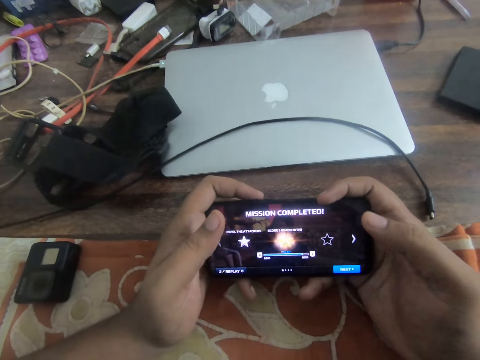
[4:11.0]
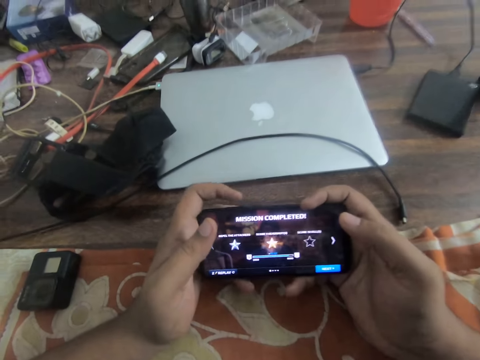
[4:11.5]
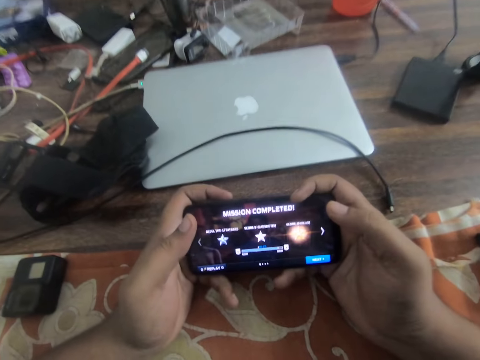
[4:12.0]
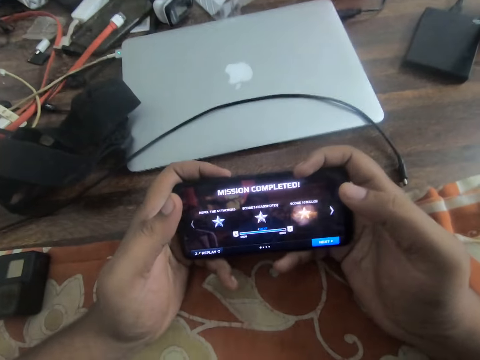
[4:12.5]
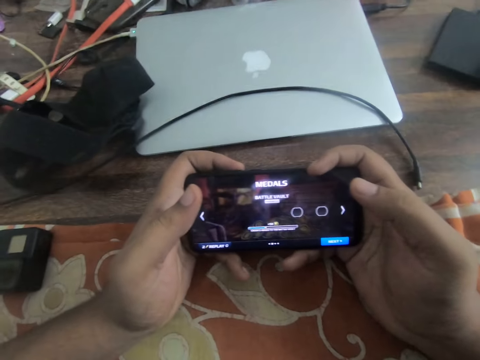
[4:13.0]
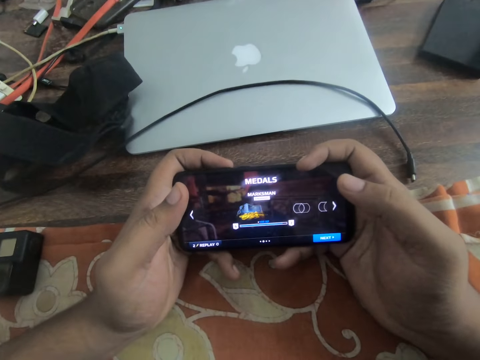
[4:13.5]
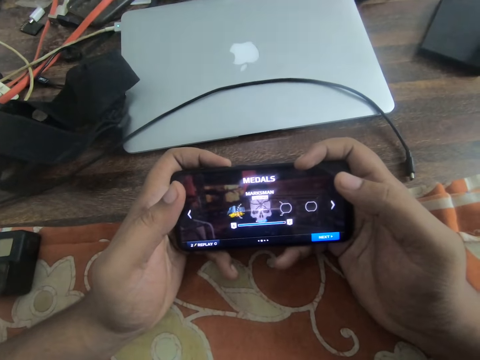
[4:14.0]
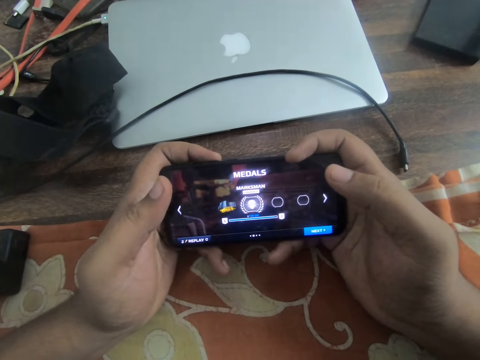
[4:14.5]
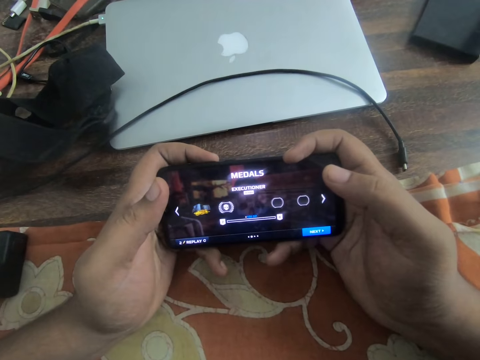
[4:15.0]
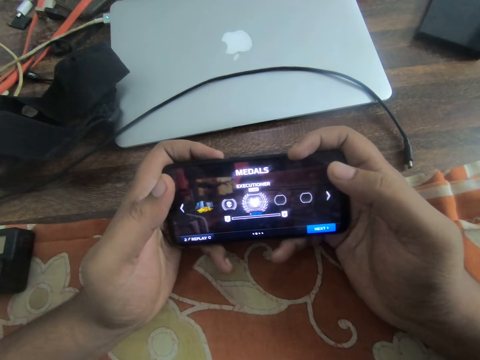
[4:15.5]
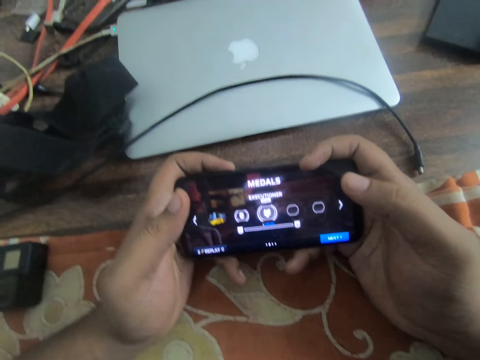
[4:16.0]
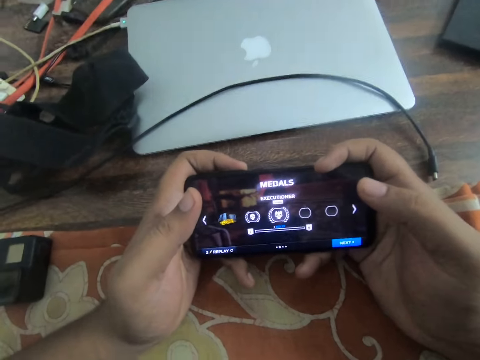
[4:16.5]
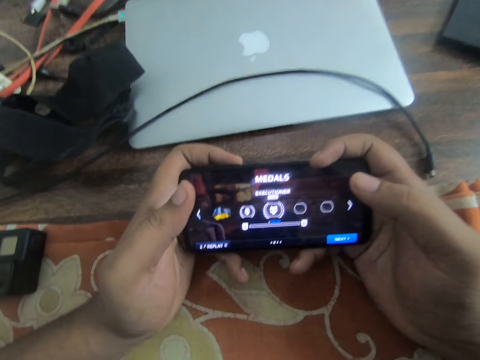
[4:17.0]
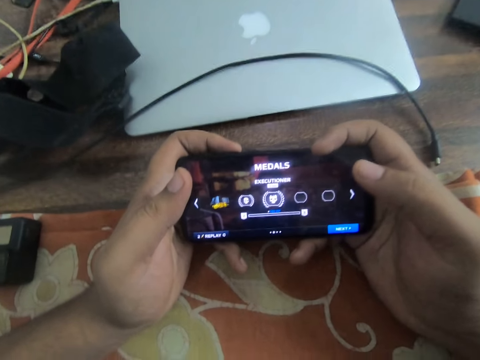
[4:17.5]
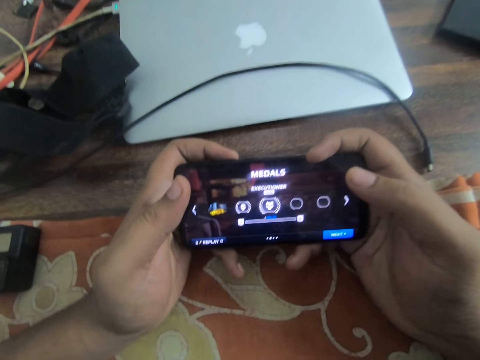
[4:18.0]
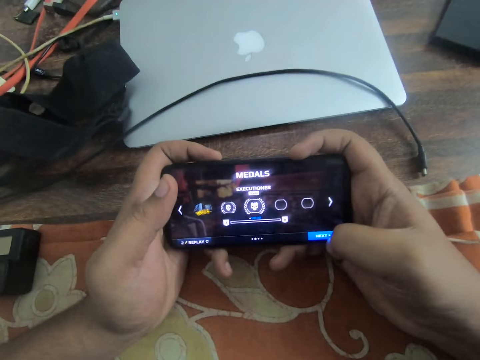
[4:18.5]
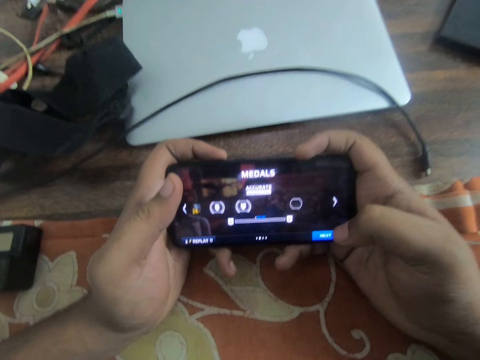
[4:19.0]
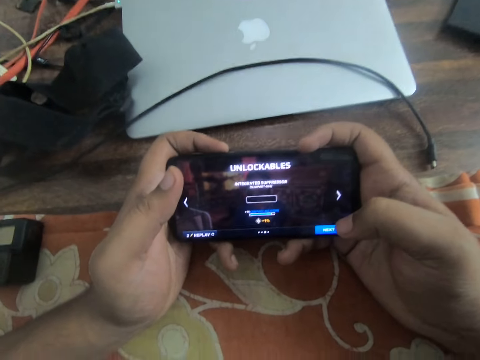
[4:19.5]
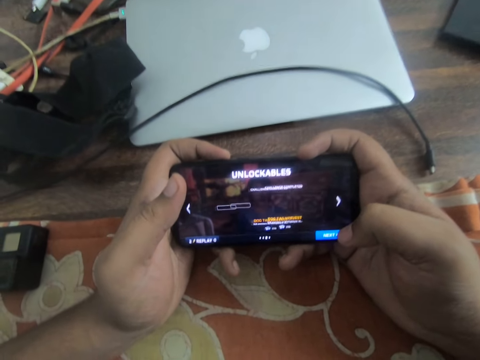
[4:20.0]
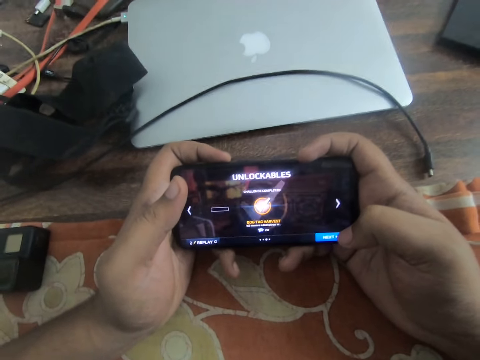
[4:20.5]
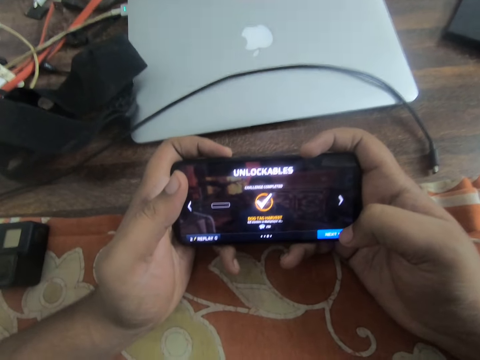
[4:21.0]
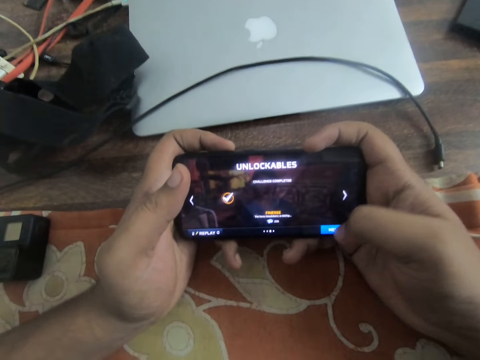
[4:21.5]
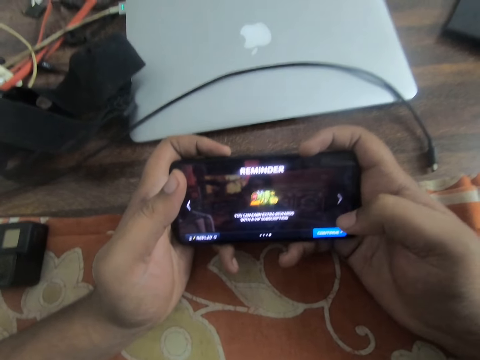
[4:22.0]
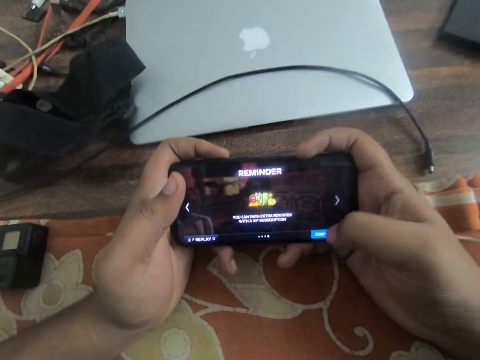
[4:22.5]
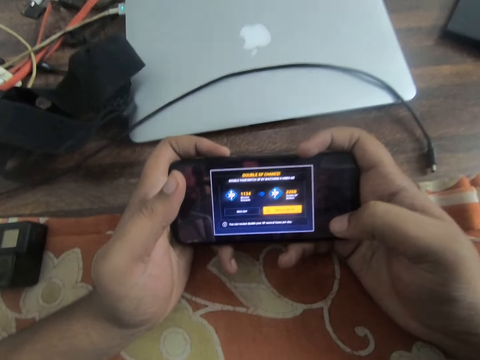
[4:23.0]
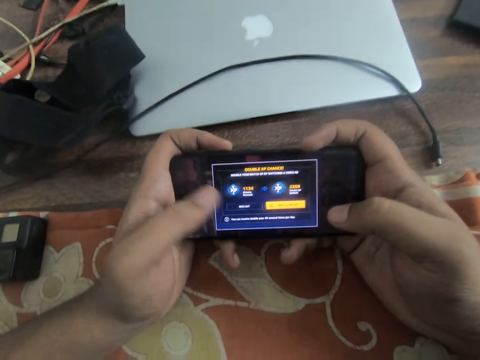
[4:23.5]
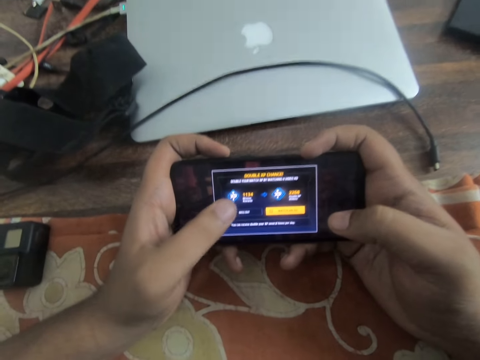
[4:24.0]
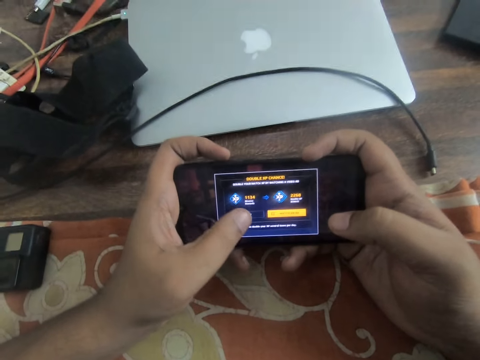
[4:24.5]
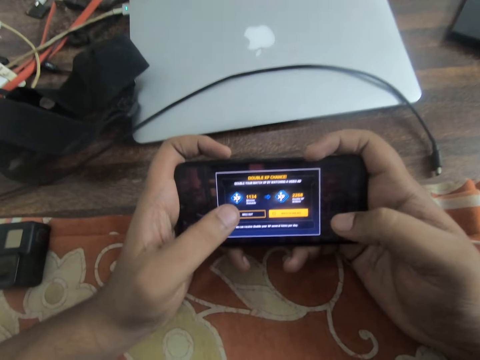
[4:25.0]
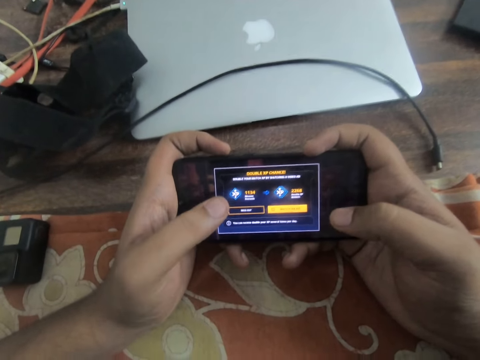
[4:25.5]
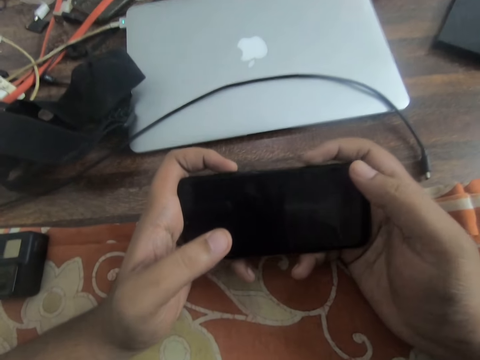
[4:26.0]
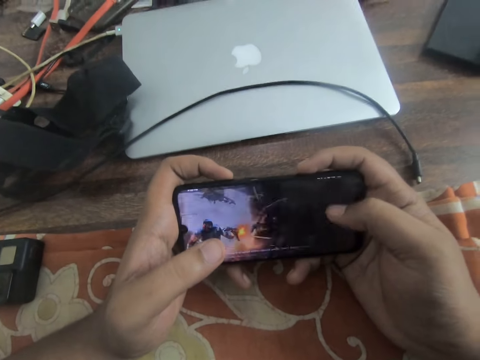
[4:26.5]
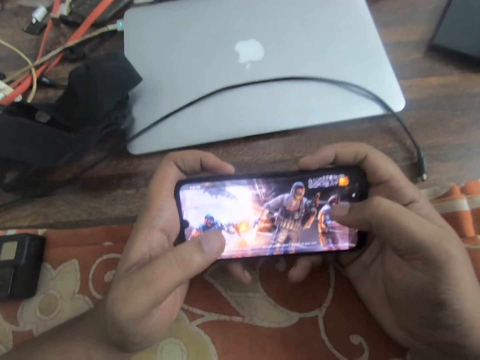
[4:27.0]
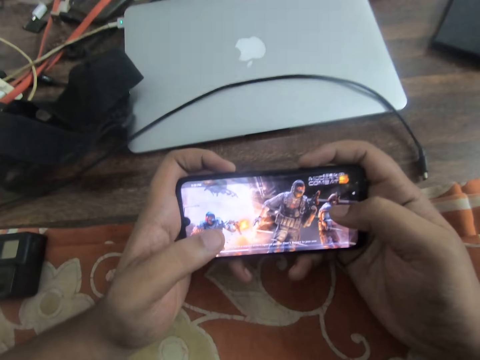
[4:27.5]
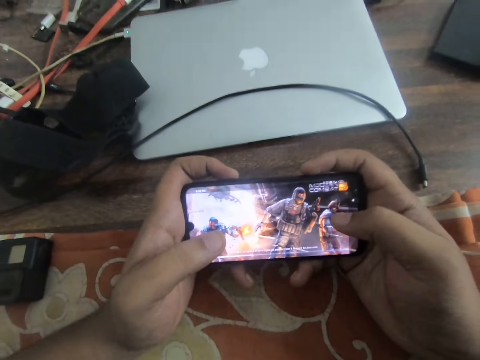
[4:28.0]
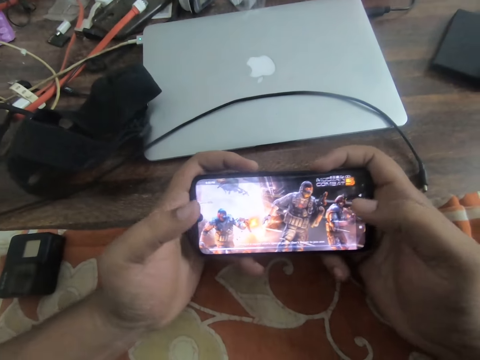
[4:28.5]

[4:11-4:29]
The camera wearer taps the phone screen with his right thumb. He taps his right thumb on the screen. He taps it again. He taps the phone screen with his left thumb. He slides through the phone screen with his right thumb.

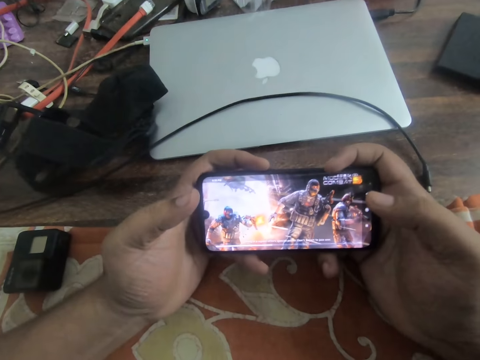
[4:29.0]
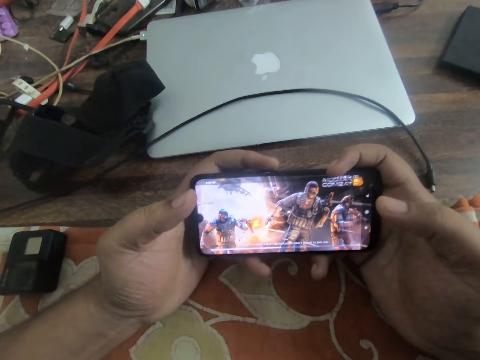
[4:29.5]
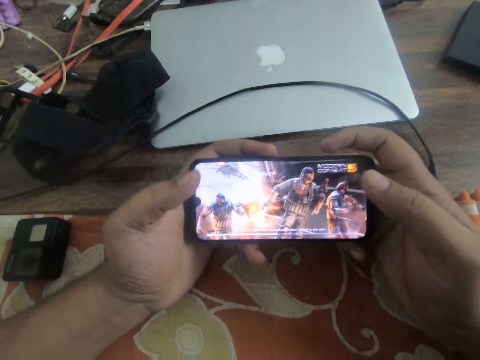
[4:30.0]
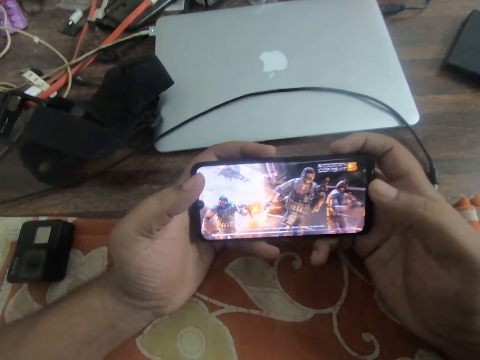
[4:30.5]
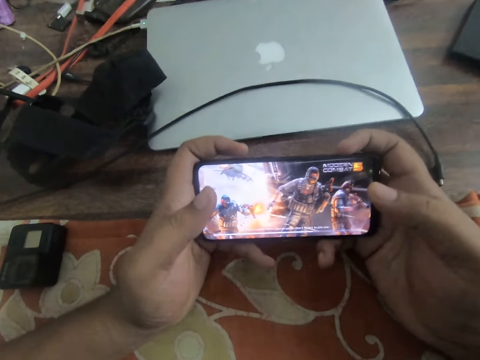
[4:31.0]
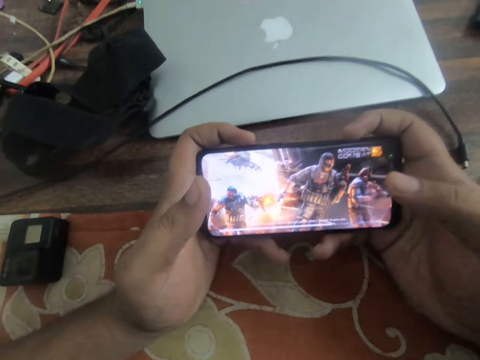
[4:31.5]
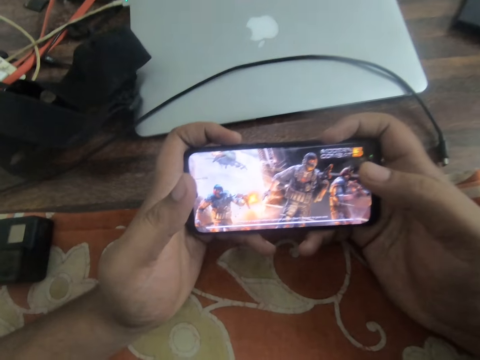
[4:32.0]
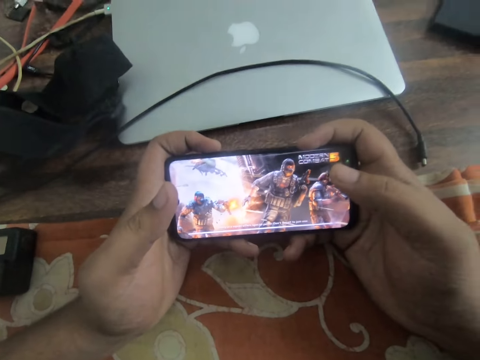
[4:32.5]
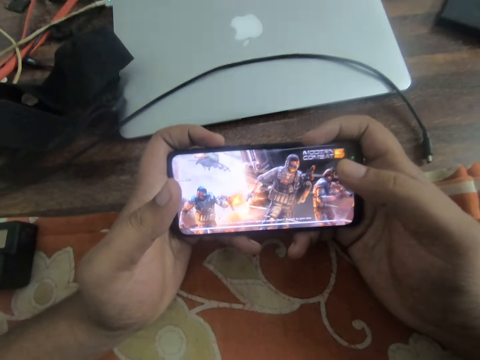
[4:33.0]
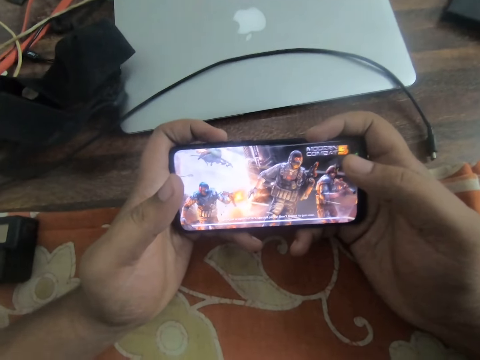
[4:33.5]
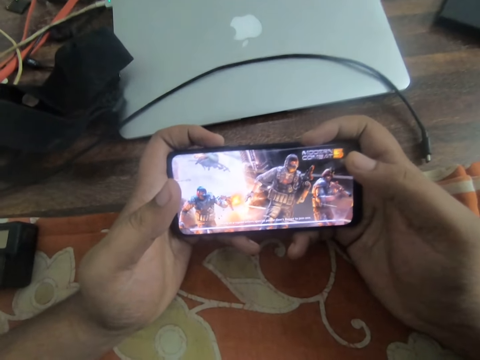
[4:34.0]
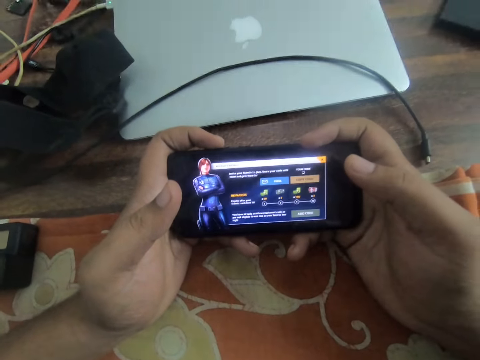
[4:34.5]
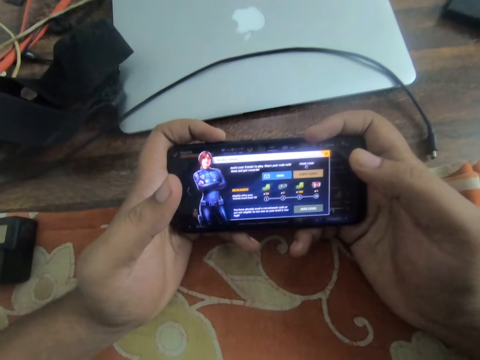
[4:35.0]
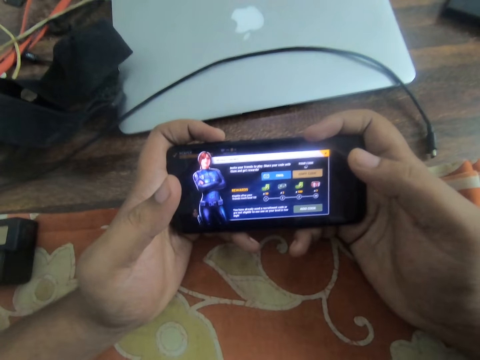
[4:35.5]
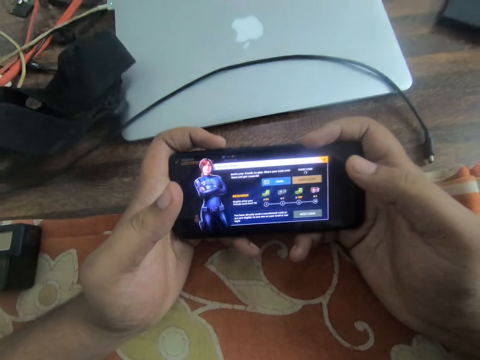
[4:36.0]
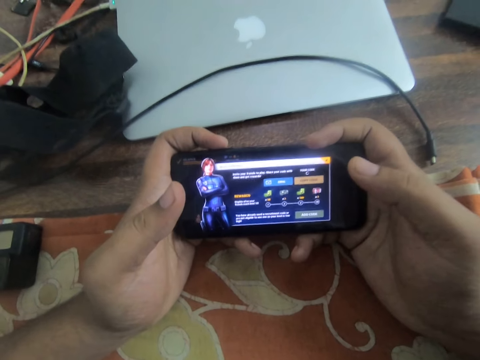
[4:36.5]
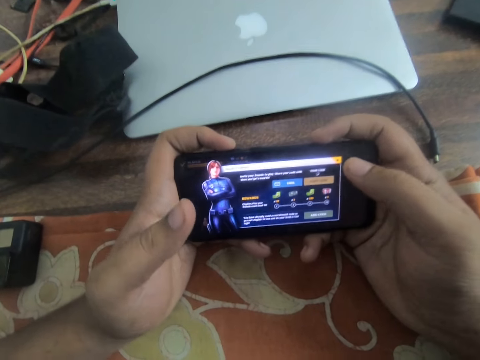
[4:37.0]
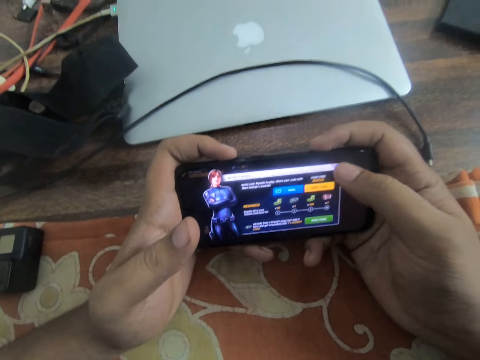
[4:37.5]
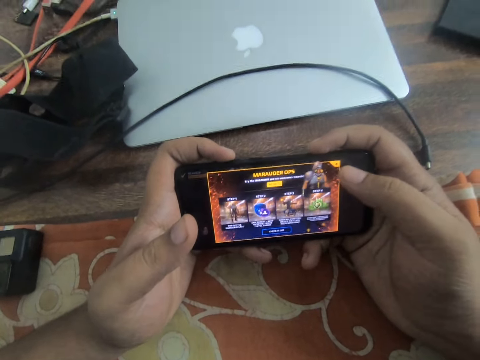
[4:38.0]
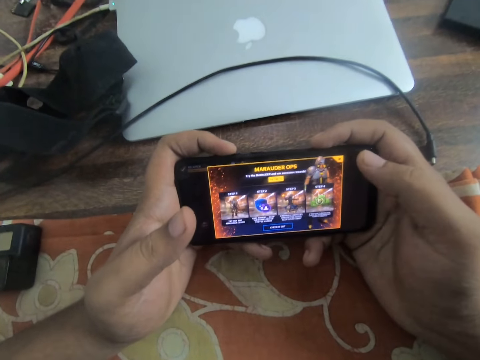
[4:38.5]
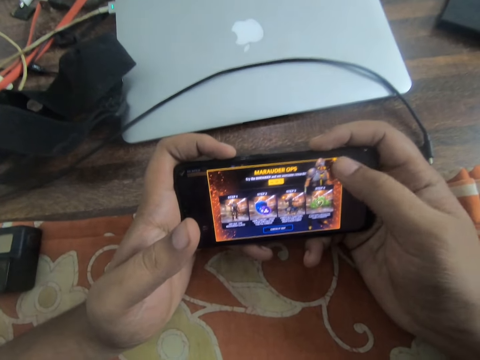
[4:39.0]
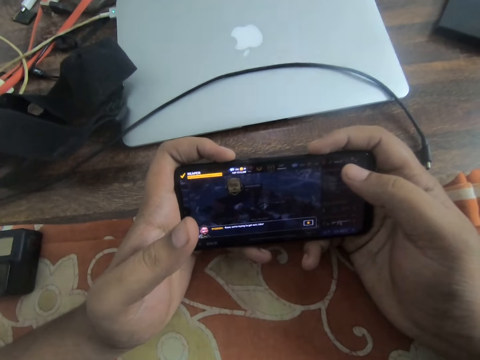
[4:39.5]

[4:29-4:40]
The camera wearer taps the edge of the phone screen with his right thumb. He taps his right thumb on the screen.
